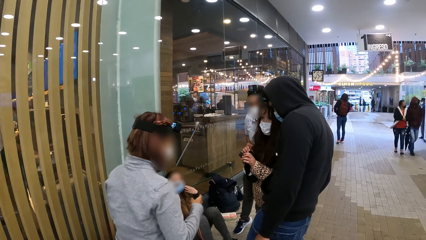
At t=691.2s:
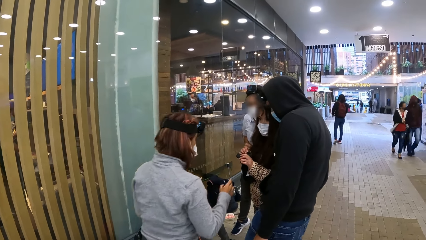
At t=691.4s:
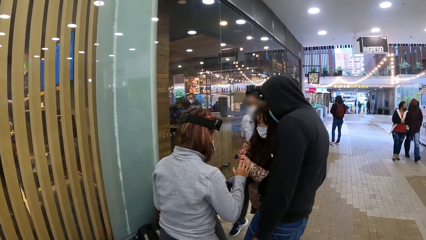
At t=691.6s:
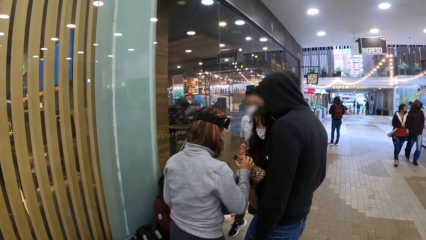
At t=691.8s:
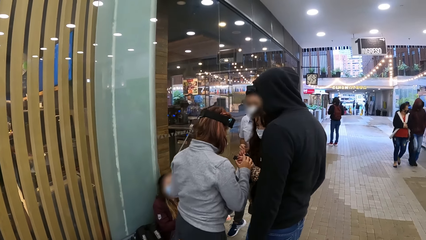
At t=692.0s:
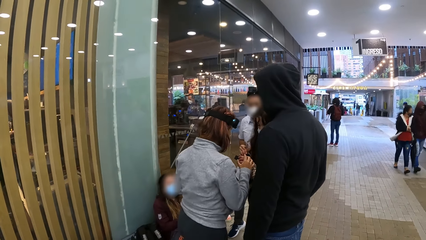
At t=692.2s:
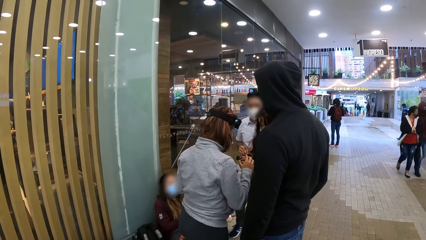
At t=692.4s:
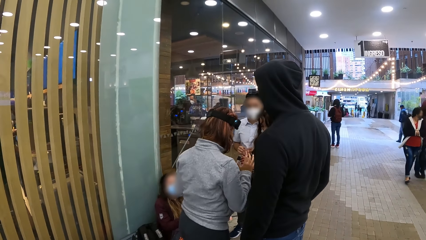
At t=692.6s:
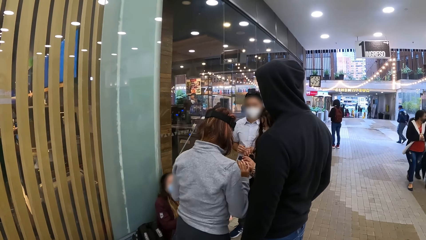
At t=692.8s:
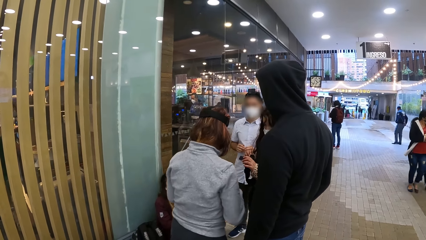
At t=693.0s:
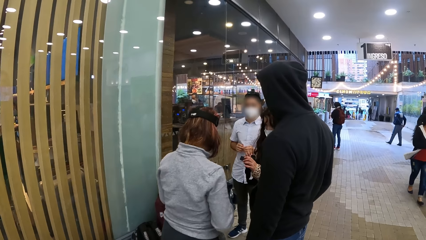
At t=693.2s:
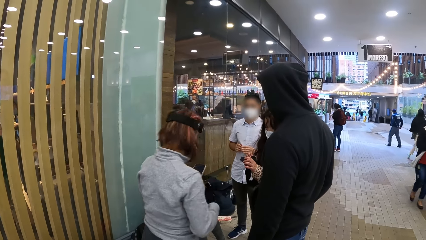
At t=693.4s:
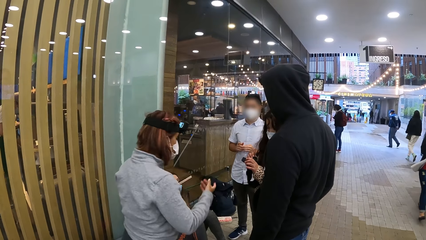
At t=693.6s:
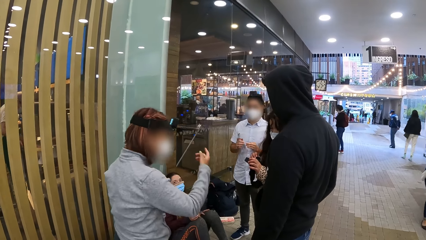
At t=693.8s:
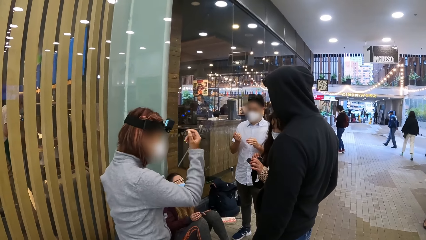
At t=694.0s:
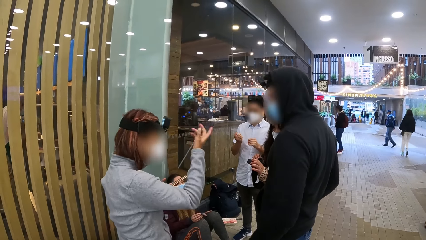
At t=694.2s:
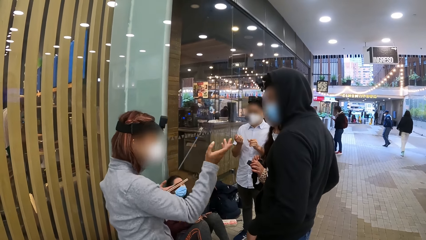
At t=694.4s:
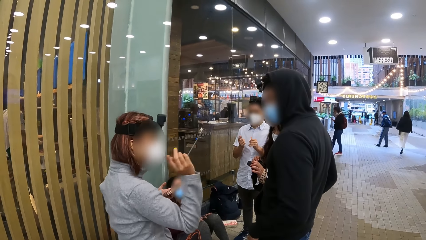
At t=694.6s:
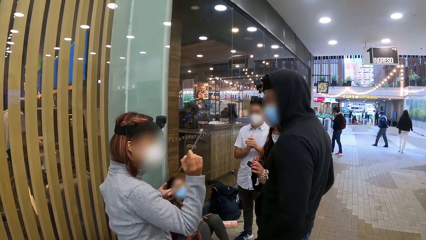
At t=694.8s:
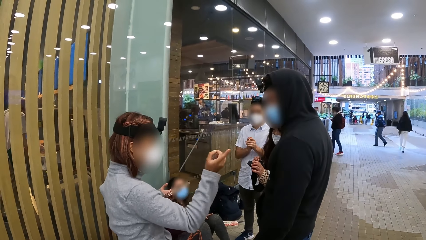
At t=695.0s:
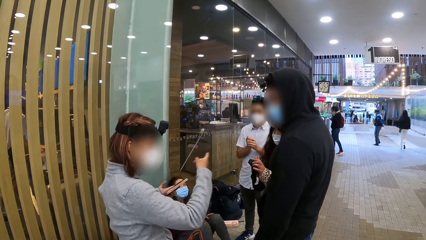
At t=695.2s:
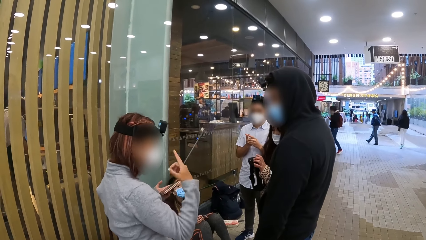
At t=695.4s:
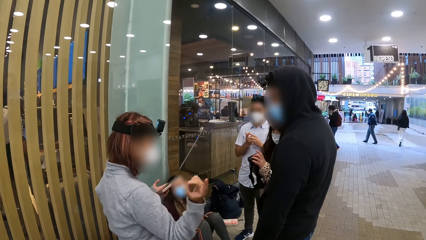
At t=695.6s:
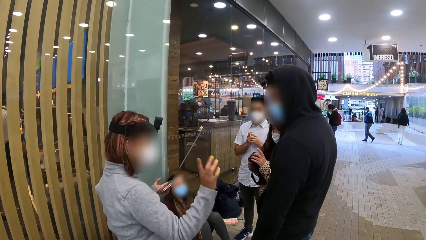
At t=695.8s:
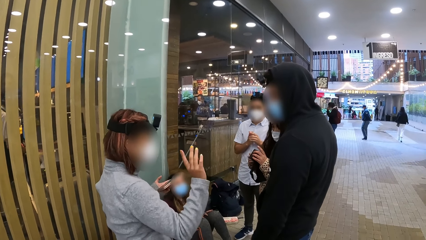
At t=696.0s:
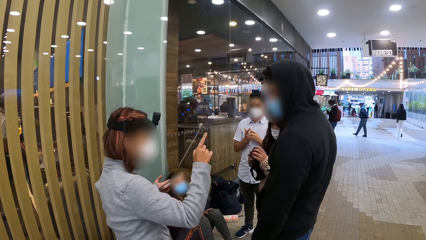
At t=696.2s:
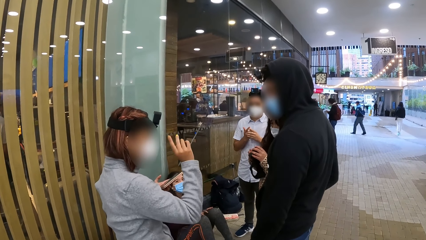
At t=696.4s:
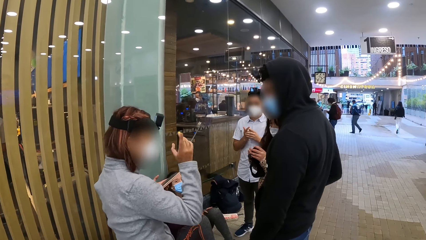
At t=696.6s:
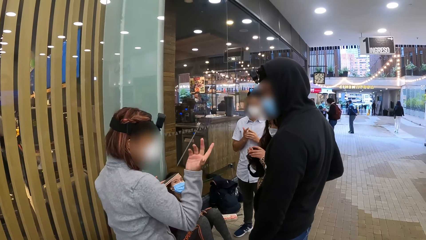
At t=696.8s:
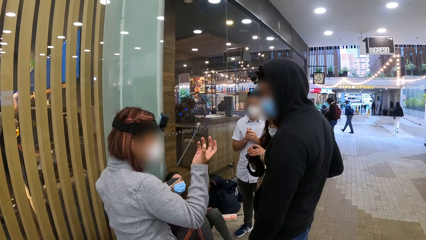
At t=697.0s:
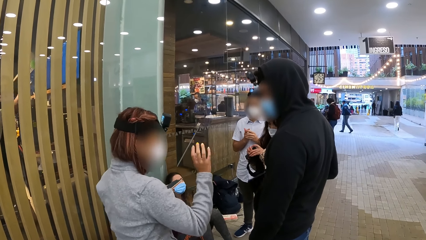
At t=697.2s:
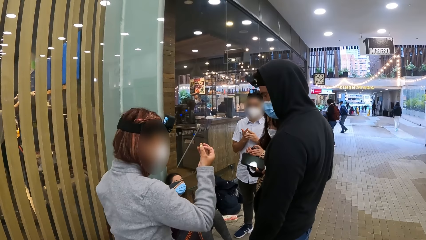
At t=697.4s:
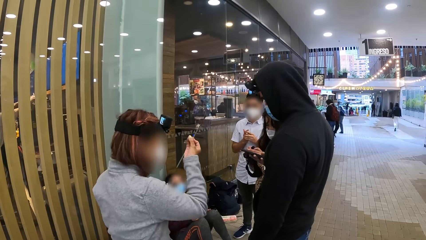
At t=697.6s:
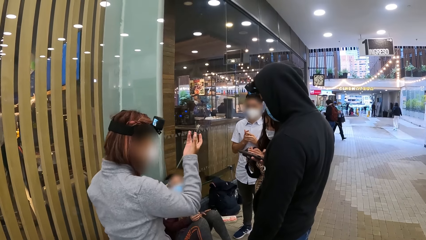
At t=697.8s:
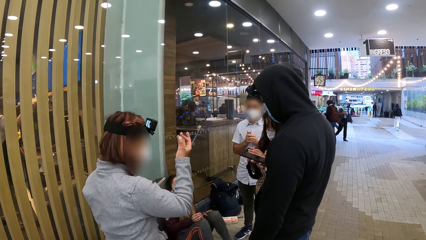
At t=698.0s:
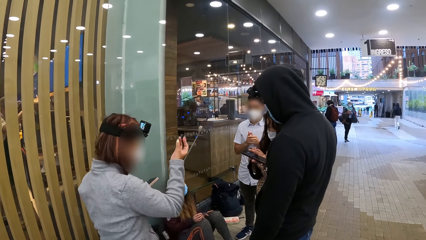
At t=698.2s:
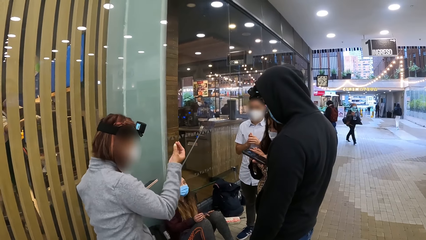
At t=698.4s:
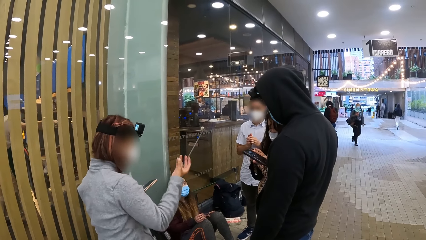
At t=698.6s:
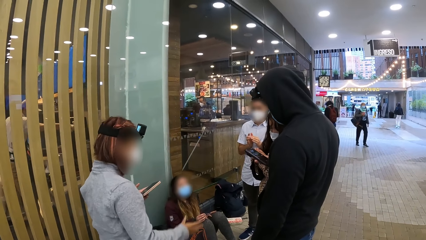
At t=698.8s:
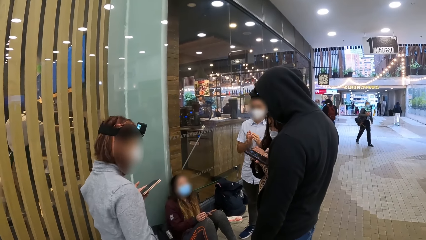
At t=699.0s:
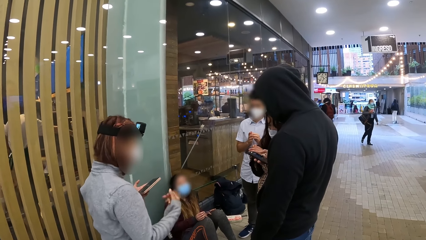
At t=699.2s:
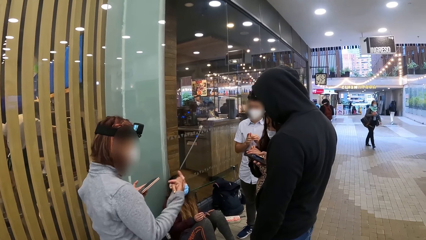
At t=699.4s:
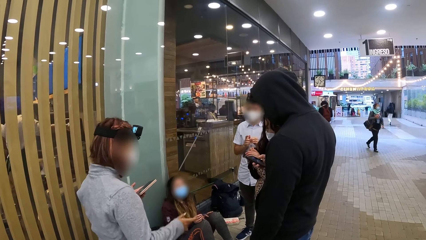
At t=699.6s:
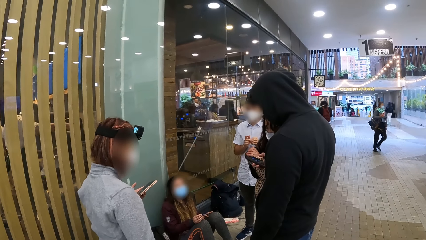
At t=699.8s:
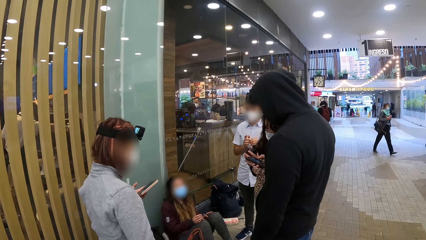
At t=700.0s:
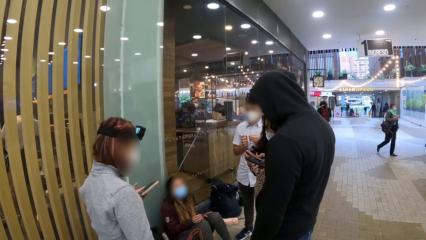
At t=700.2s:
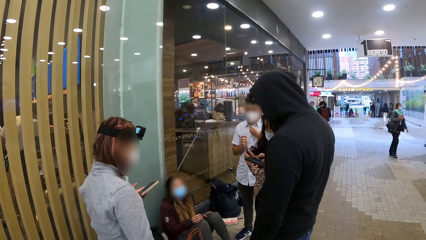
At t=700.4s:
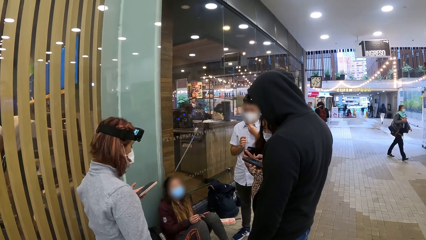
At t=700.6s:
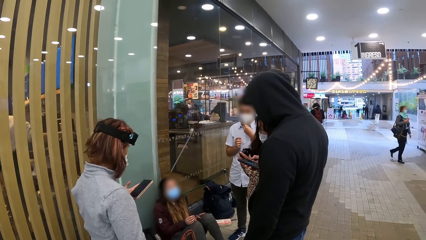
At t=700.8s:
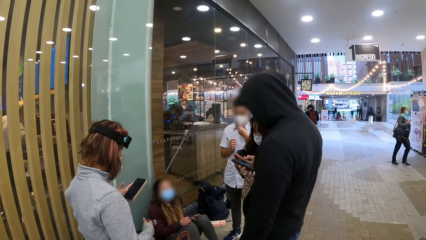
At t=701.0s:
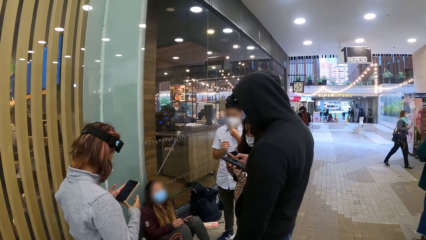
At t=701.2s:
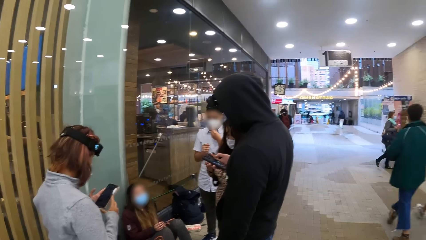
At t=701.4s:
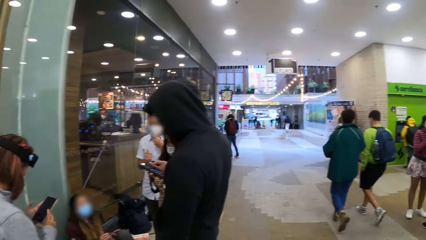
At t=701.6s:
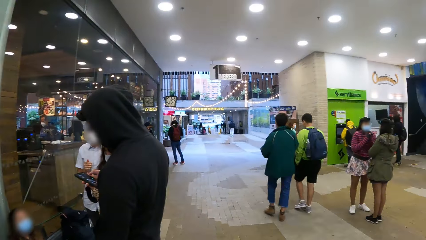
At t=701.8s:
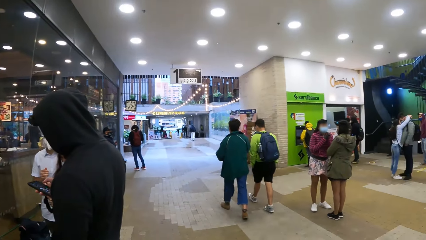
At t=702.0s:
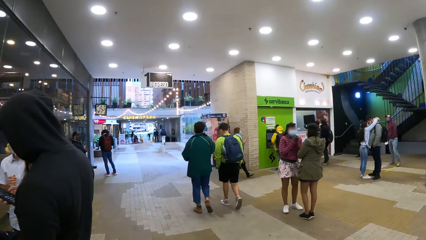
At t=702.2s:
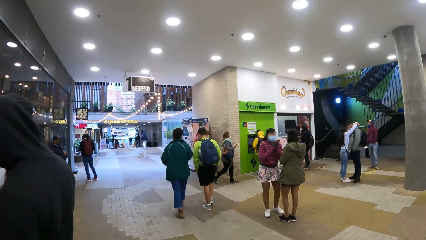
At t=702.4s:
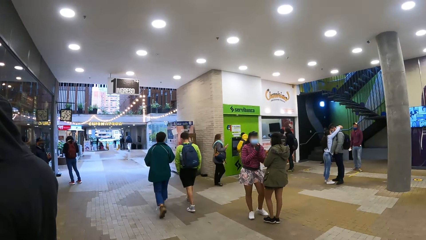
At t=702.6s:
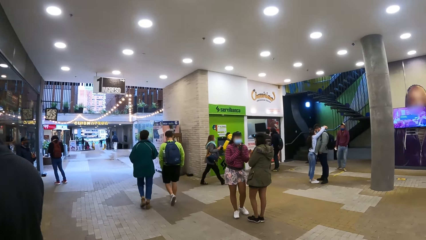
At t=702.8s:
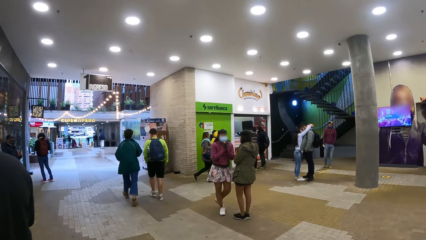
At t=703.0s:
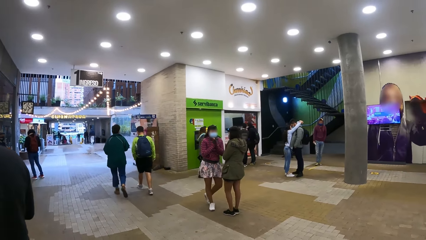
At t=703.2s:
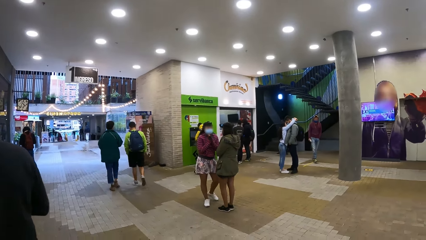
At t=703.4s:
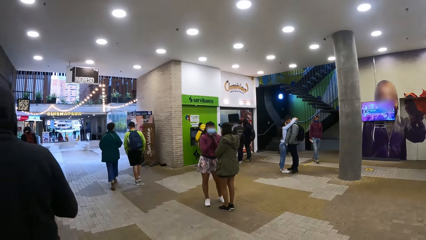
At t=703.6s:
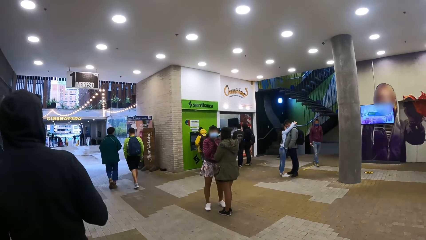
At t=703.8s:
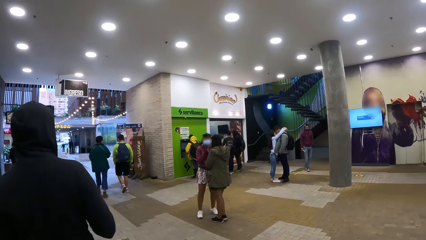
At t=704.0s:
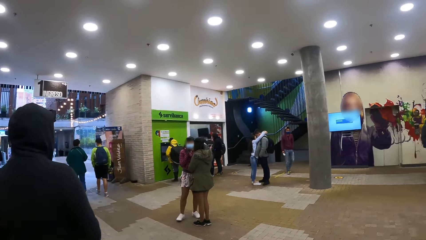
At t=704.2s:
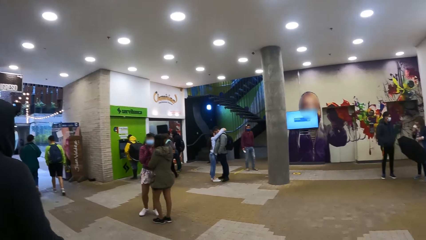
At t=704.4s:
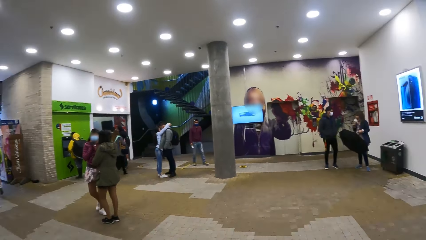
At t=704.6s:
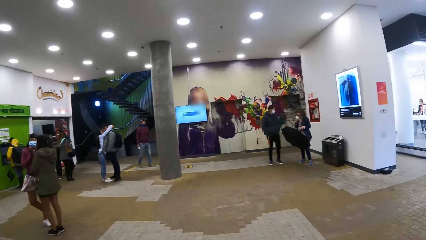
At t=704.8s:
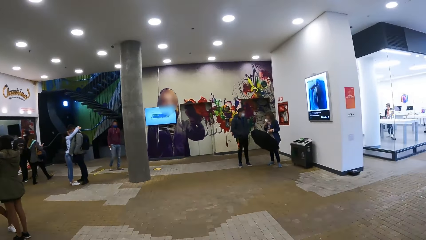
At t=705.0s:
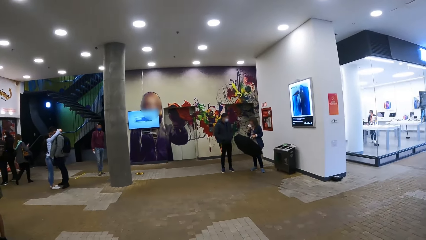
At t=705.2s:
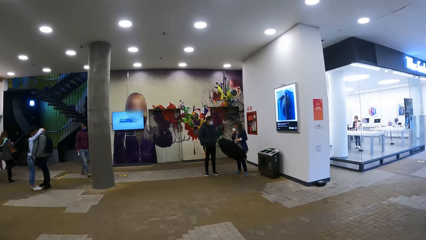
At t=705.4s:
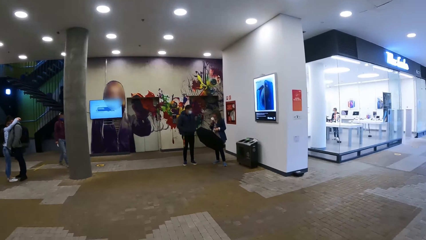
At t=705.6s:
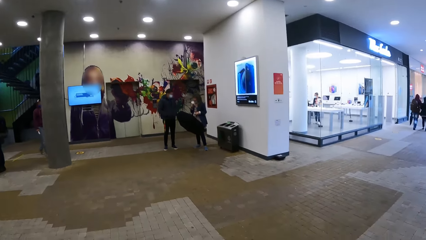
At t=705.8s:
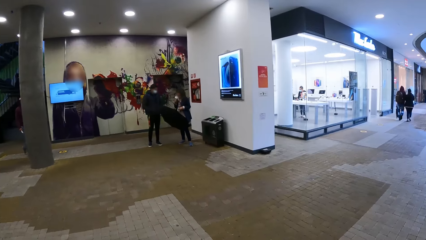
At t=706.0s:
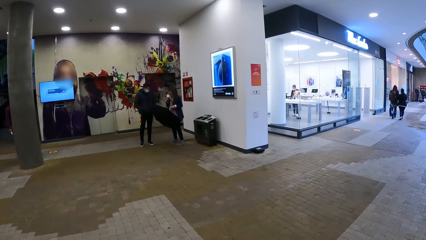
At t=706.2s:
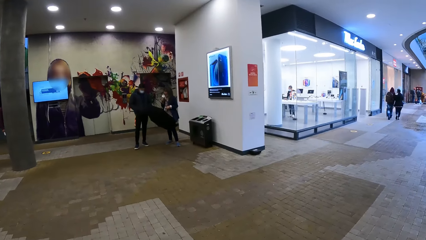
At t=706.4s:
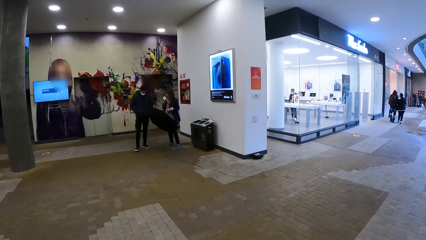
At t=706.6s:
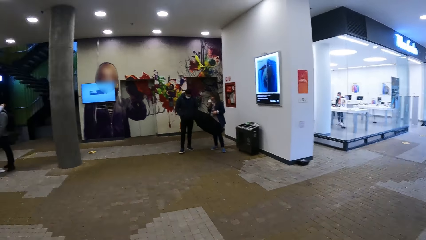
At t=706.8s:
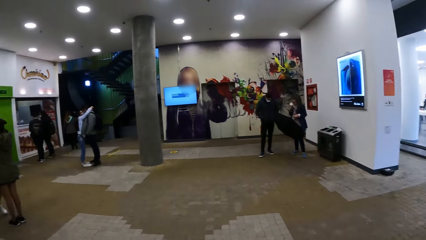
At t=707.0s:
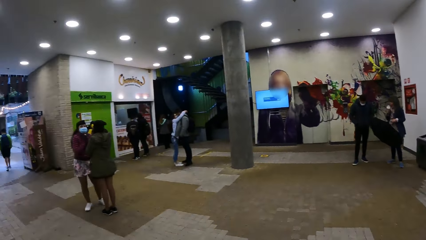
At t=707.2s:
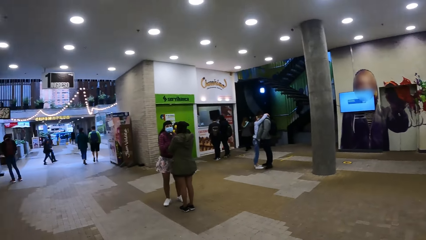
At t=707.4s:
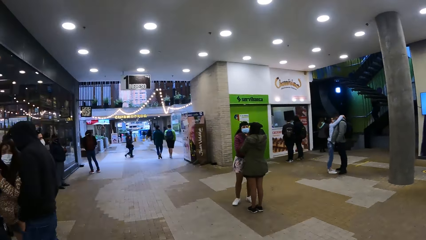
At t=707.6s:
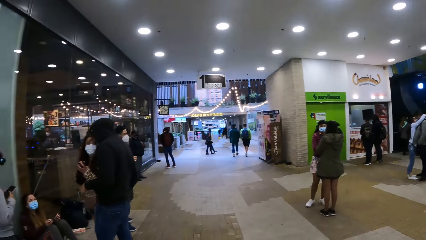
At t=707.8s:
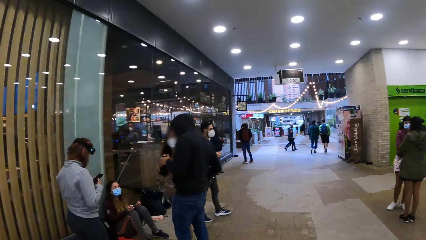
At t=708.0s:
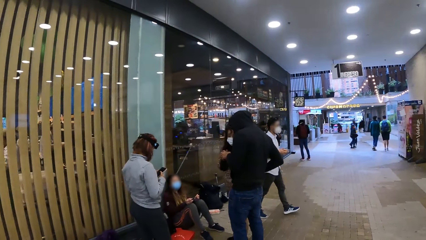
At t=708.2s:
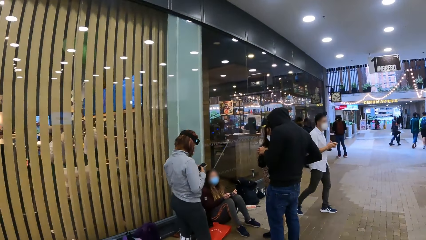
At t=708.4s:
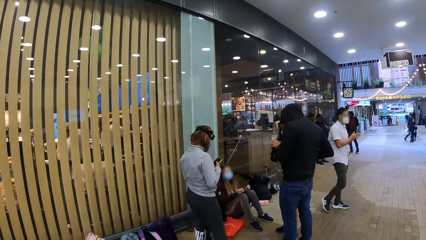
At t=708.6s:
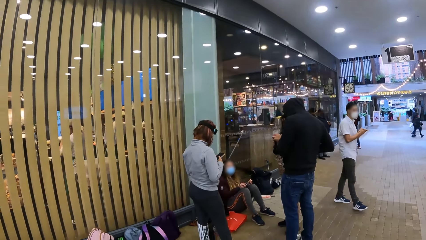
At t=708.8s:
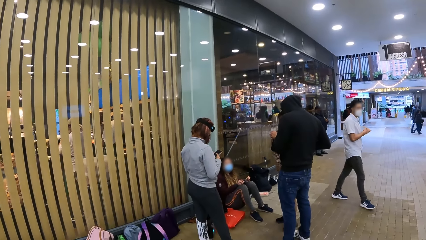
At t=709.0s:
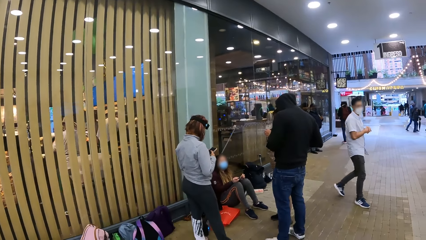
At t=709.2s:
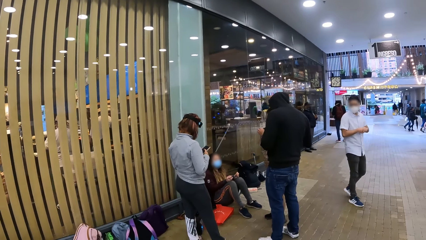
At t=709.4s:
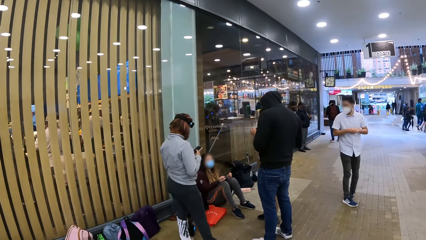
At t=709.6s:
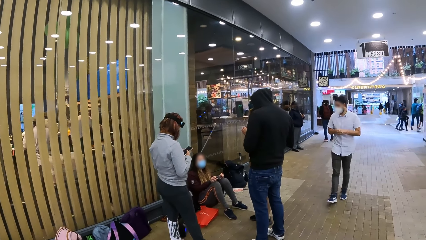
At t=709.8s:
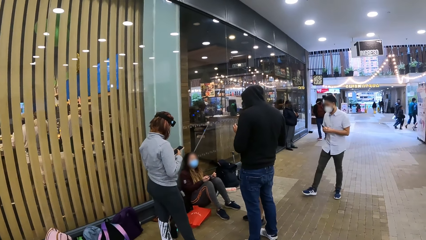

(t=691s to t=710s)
A person moves towards another person. The first person stares at the camera. The first person moves backwards. The first person moves the hand. A man stares at the first person. A woman gestures at the man and another woman. The man scrolls the phone. The first person operates the phone. The camera wearer stares around the training centre. They walk around. The first woman scrolls the phone. Another person walks around.
